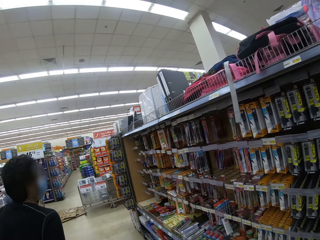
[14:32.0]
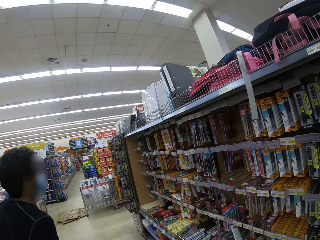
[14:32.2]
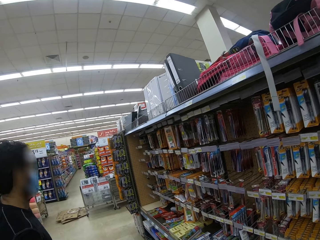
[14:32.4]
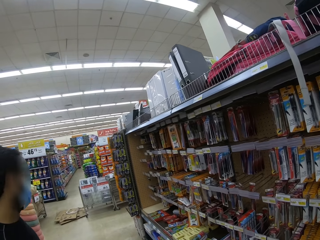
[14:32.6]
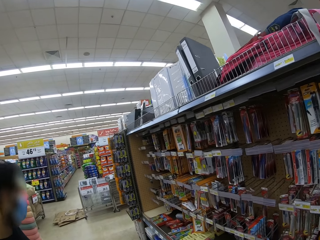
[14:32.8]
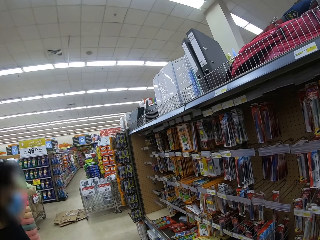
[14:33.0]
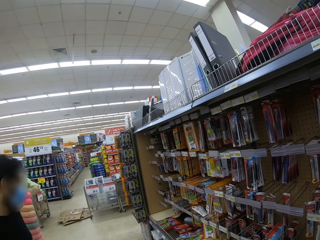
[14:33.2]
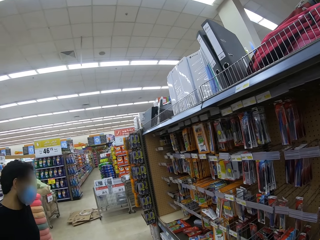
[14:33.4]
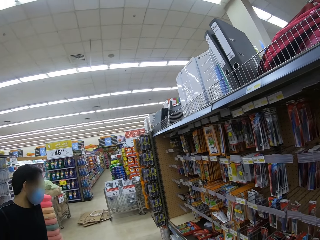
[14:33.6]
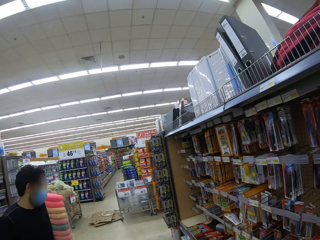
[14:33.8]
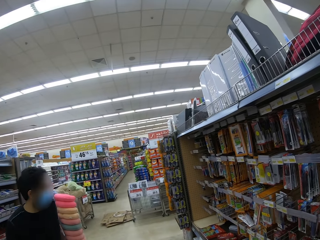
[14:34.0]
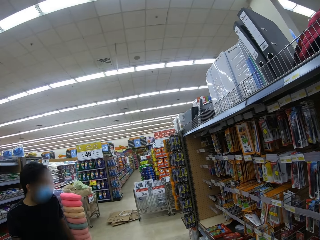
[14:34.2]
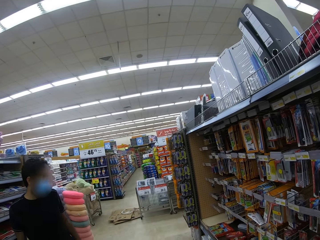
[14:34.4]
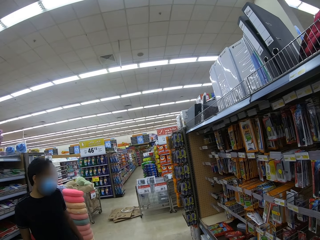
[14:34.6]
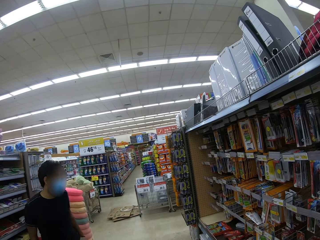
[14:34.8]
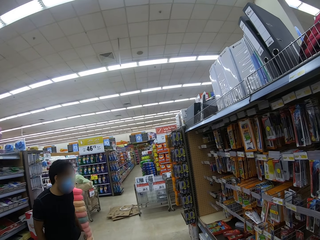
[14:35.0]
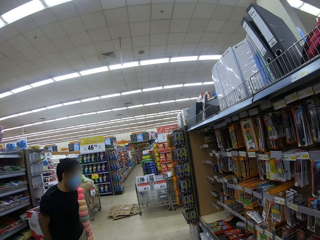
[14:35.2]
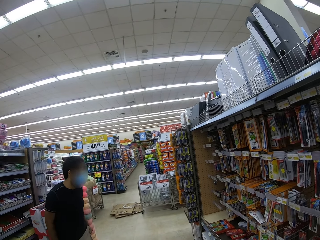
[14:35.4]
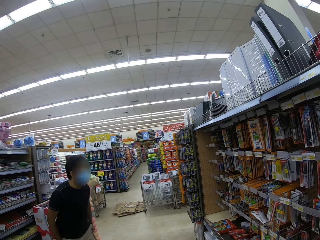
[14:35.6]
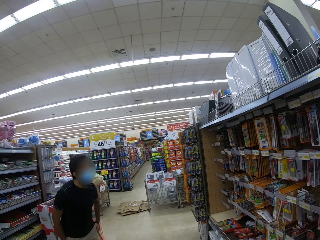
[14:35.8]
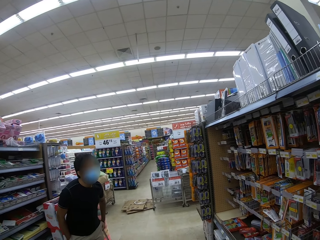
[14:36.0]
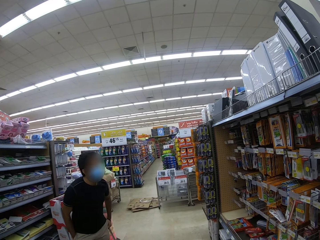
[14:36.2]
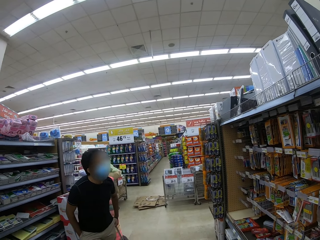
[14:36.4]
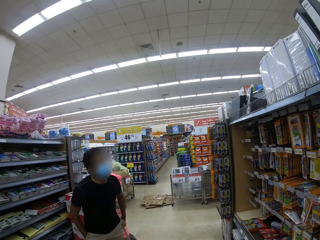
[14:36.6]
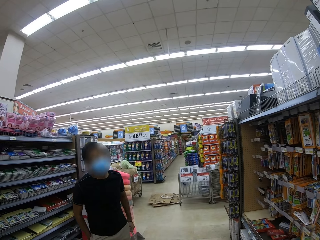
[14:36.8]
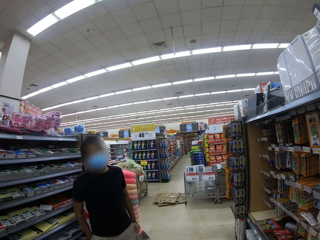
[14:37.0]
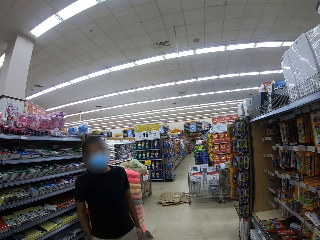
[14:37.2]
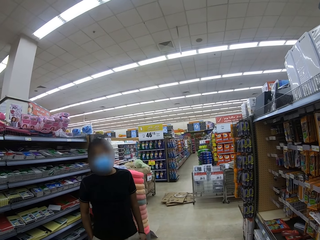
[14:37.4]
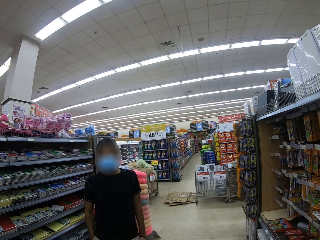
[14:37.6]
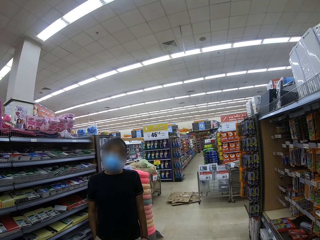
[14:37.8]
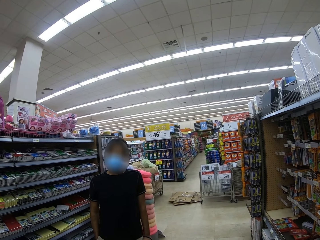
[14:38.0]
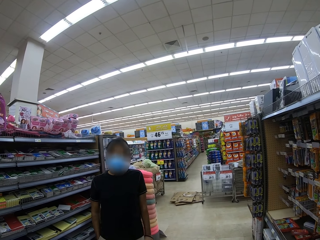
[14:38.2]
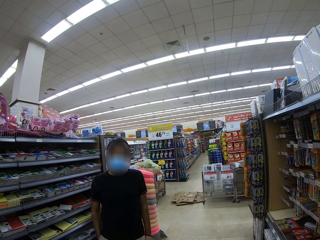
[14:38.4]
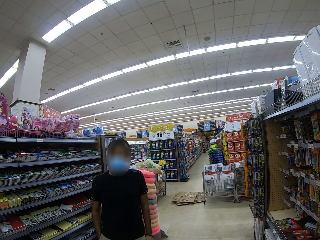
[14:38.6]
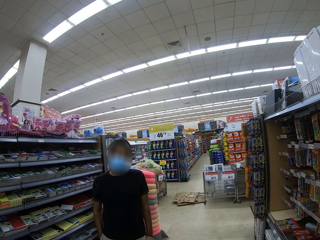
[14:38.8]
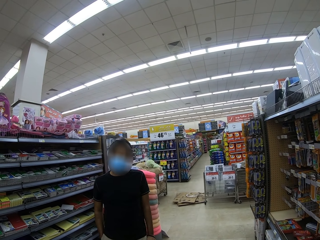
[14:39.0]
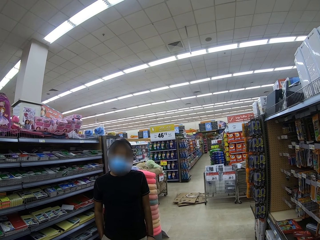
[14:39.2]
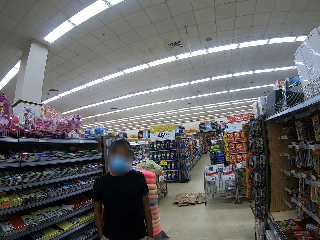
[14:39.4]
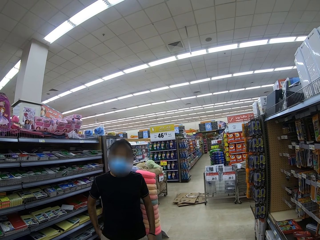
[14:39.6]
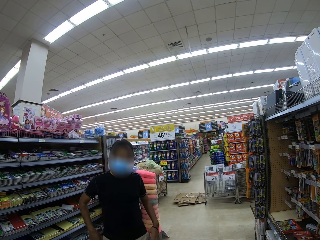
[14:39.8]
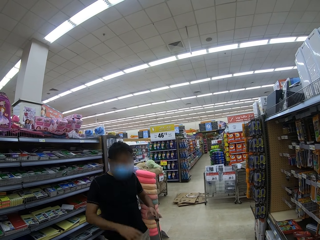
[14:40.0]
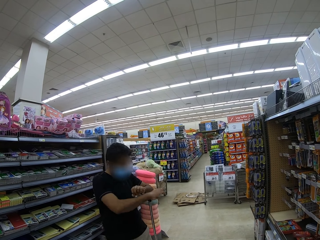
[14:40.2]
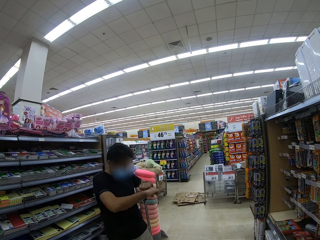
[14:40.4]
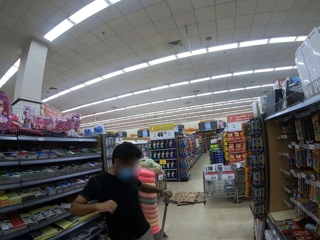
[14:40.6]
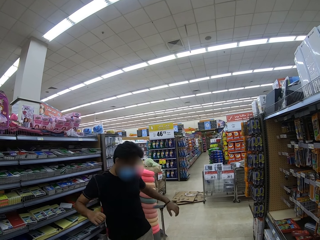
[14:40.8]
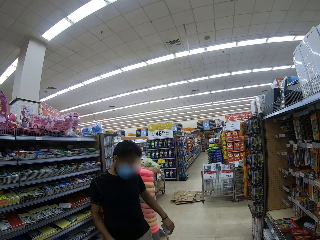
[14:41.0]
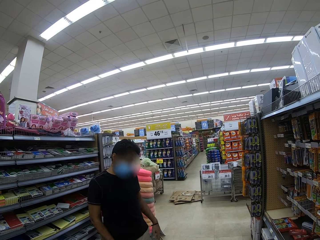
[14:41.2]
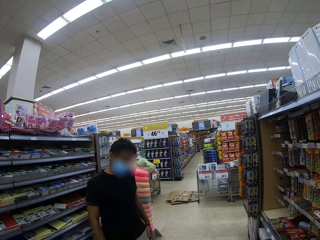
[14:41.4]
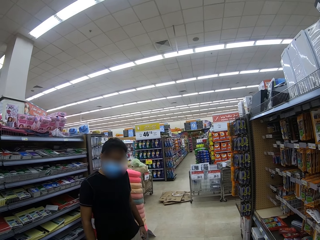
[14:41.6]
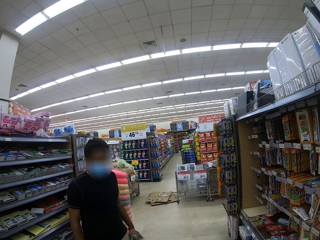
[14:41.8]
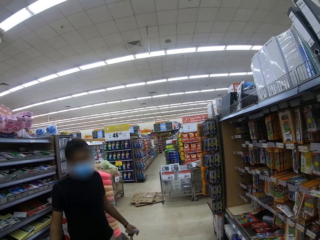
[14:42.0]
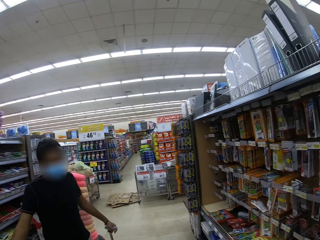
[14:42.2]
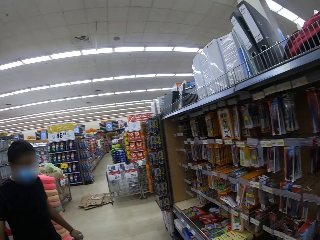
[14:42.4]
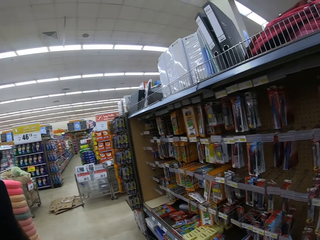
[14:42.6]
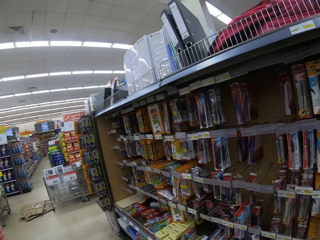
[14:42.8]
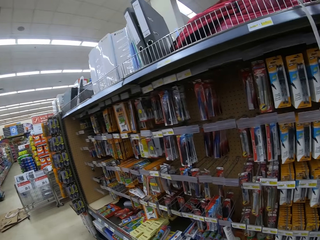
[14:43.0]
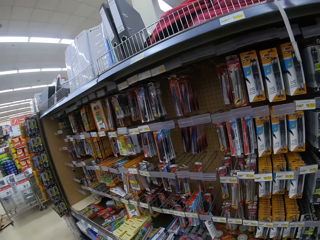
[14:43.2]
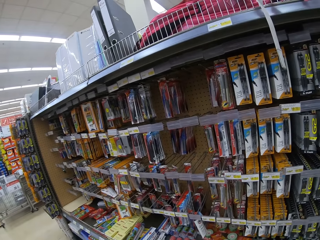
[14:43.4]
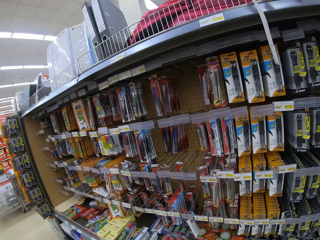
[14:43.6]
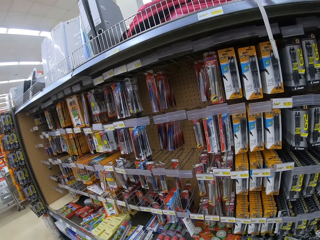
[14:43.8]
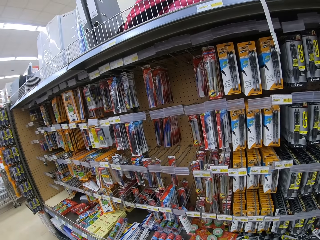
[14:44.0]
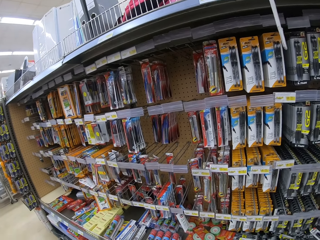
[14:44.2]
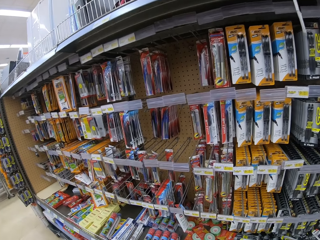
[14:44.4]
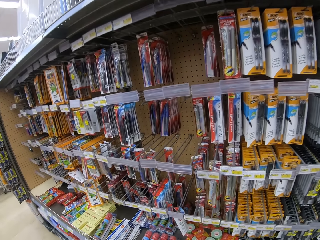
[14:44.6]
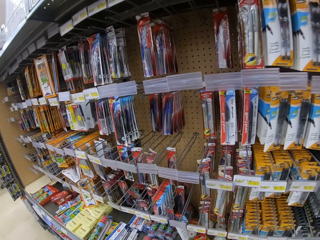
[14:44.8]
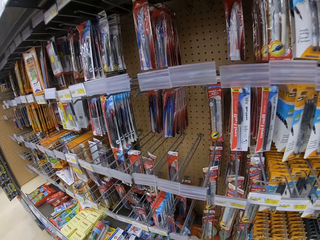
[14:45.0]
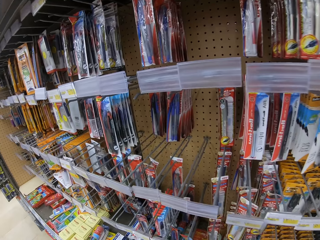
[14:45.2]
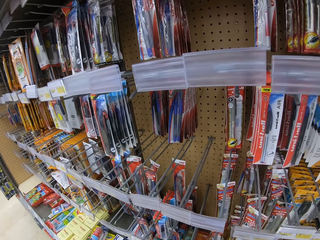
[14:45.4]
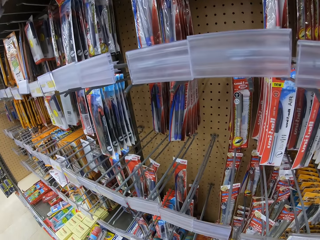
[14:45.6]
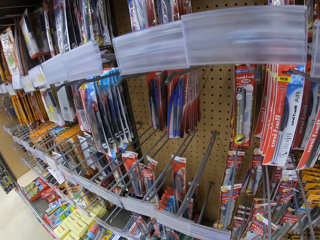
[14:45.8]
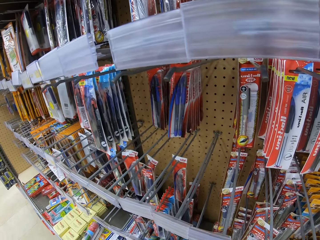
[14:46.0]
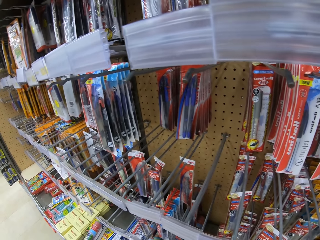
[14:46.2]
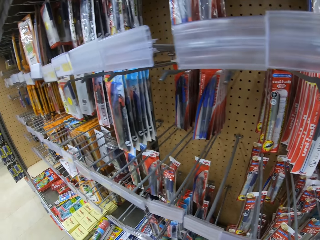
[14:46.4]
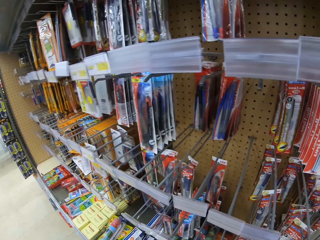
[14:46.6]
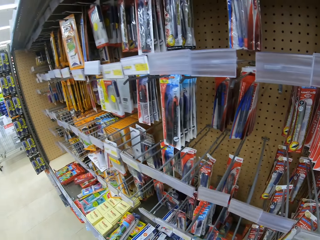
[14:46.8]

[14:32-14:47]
A man walks around and walks backwards. The camera wearer walks towards the man. The man walks to the front and swings his head. The man crosses his hands and puts his hands down. The camera wearer looks around. They move close to the shelf.

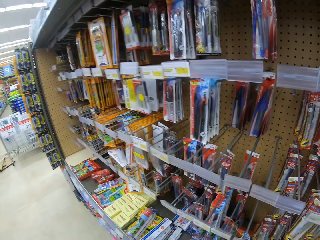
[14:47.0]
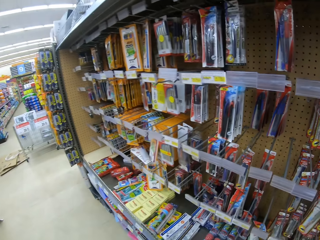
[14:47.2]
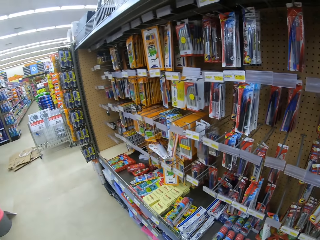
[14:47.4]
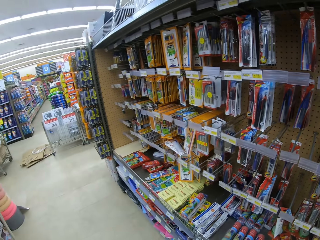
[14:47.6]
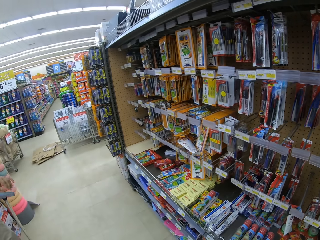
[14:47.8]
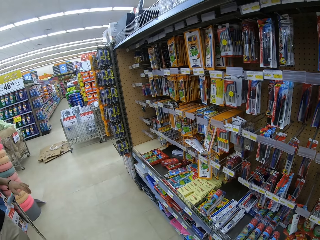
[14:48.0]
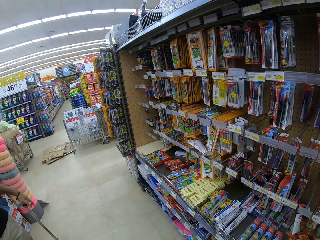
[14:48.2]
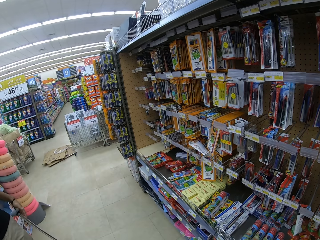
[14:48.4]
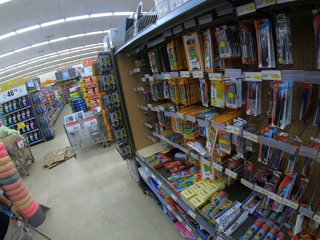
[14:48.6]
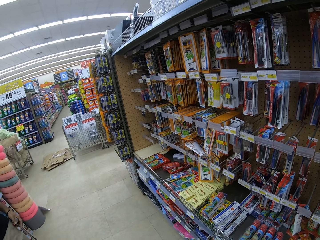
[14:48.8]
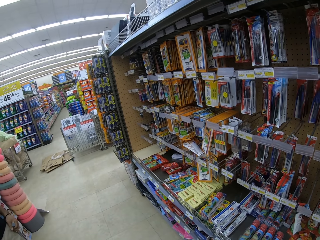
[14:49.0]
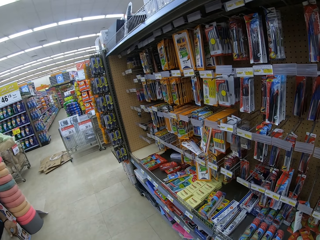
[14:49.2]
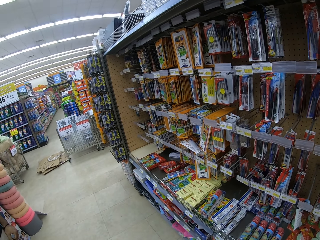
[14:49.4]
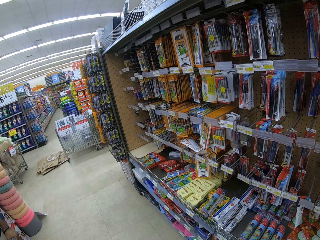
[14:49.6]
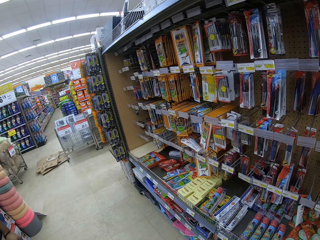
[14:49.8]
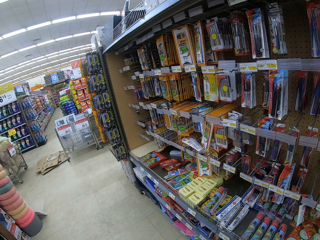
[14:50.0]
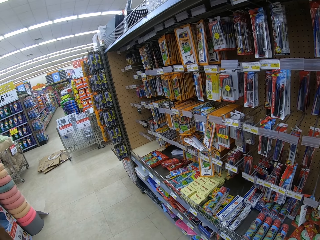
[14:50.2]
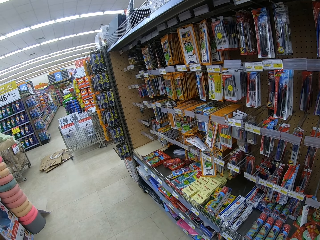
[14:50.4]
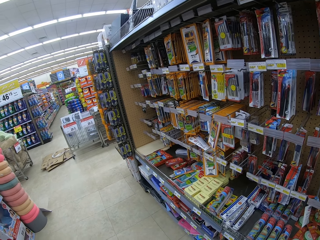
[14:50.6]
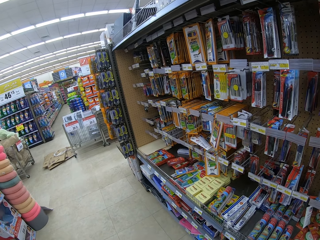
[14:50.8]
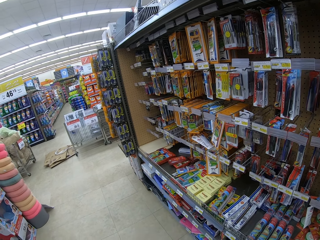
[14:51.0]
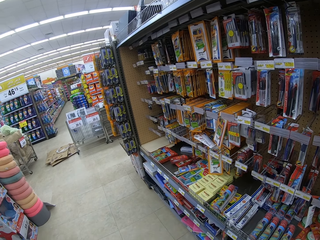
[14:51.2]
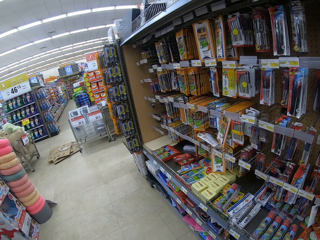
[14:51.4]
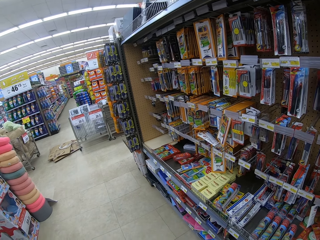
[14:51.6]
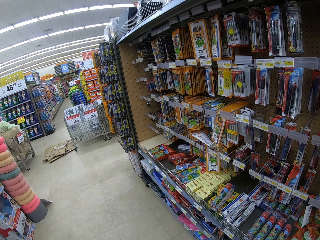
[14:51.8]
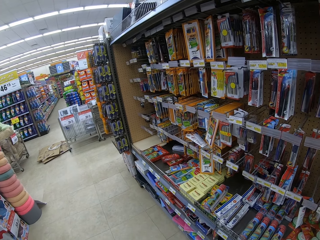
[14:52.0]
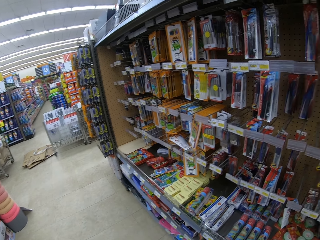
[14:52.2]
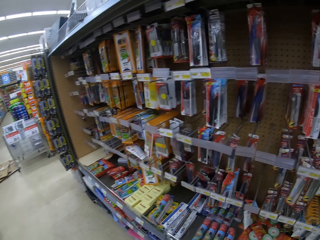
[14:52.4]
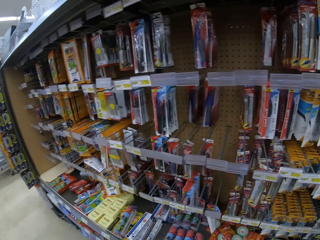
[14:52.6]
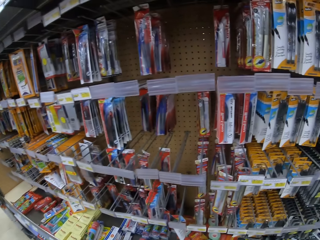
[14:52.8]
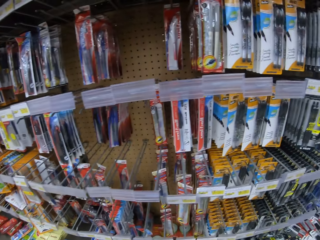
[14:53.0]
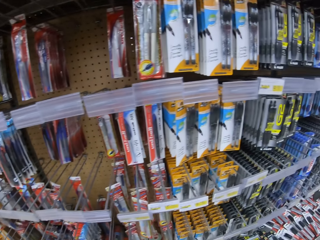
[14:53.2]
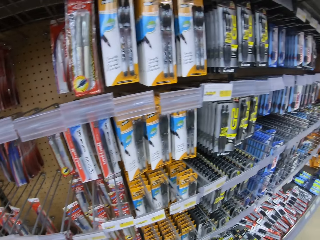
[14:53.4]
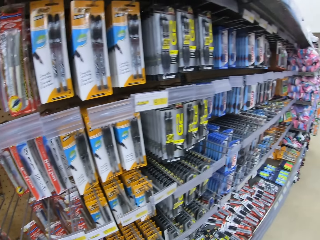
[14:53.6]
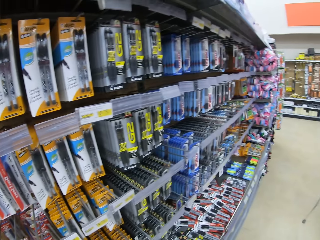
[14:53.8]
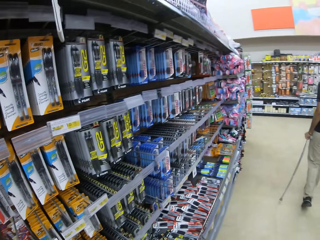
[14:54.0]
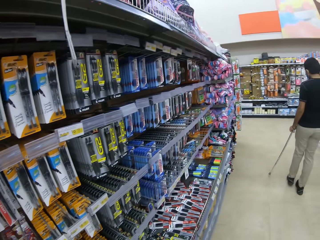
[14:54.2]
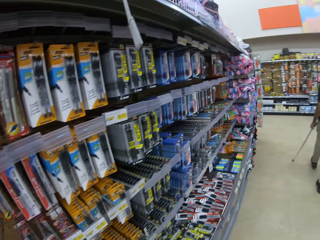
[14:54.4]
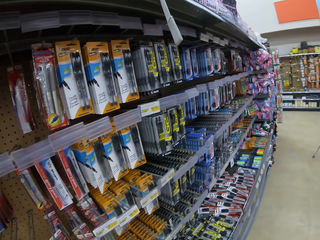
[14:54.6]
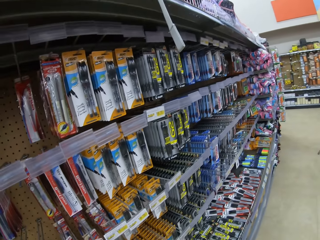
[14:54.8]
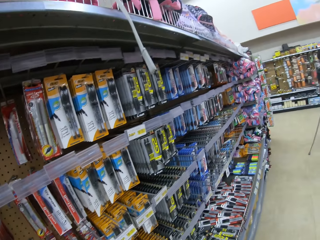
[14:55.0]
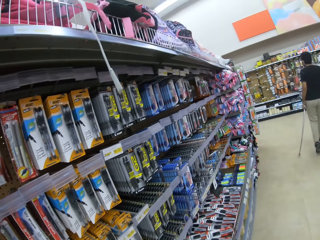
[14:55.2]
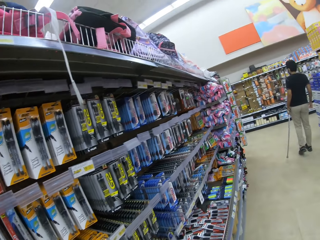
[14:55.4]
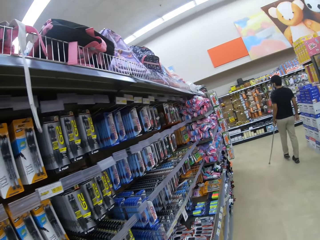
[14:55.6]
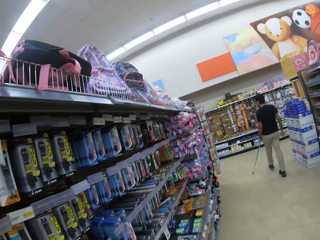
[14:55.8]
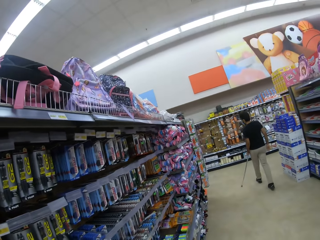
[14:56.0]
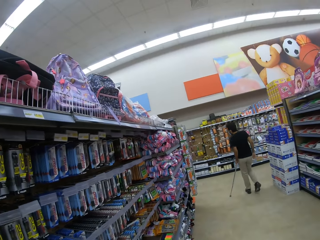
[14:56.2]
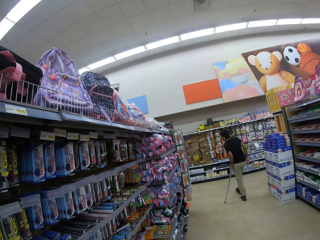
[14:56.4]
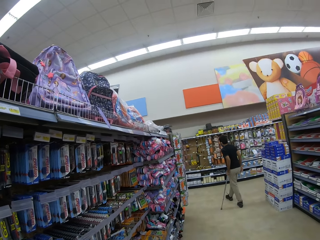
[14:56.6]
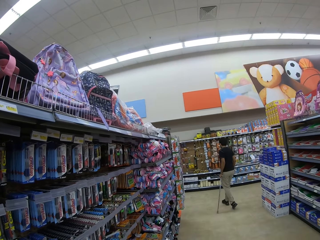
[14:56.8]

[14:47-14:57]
The camera wearer looks around. They look at a man. They look around. The man walks around.
